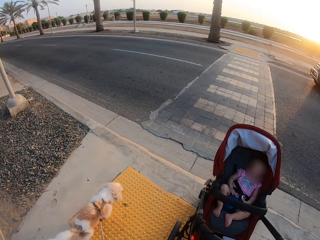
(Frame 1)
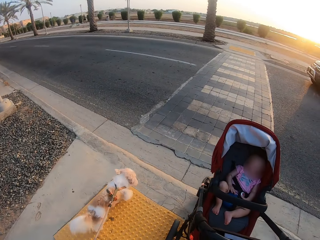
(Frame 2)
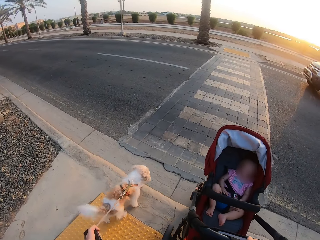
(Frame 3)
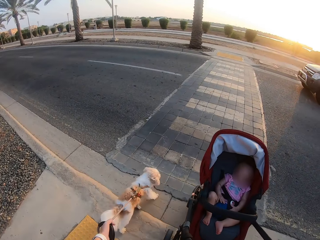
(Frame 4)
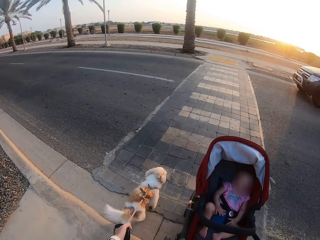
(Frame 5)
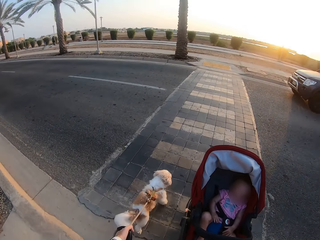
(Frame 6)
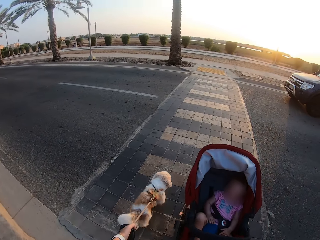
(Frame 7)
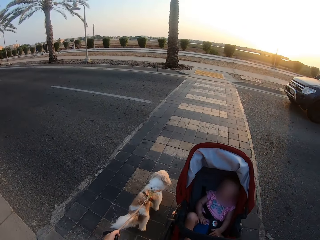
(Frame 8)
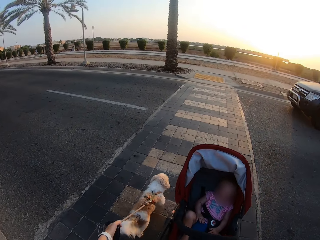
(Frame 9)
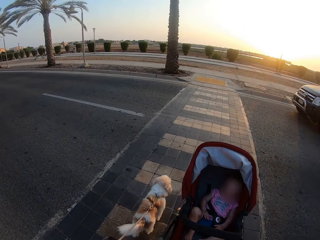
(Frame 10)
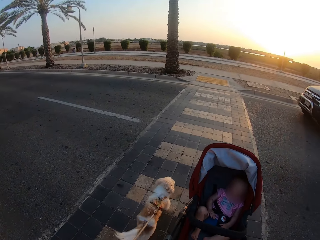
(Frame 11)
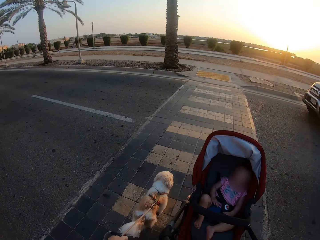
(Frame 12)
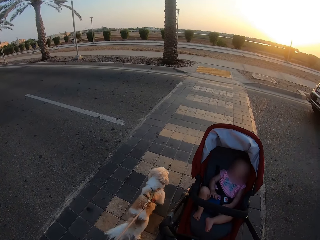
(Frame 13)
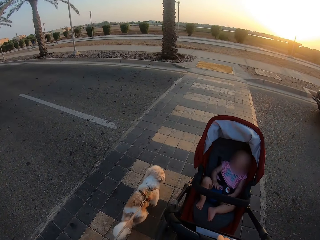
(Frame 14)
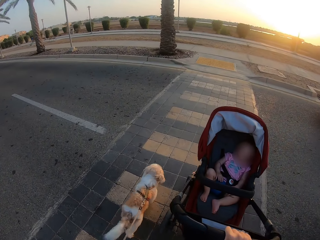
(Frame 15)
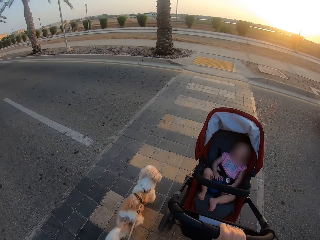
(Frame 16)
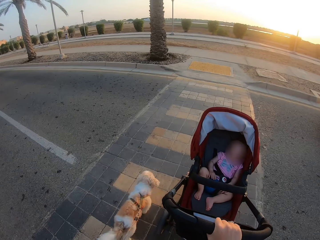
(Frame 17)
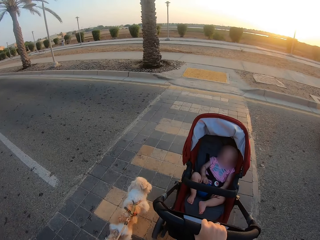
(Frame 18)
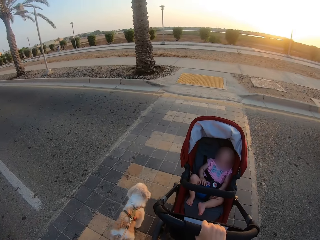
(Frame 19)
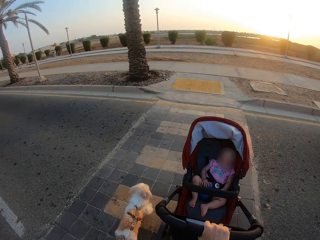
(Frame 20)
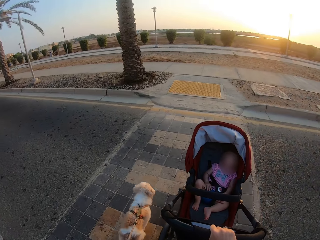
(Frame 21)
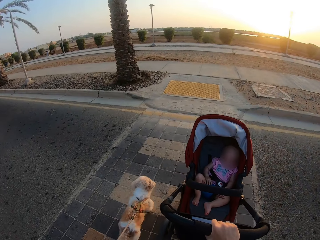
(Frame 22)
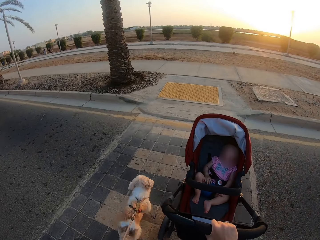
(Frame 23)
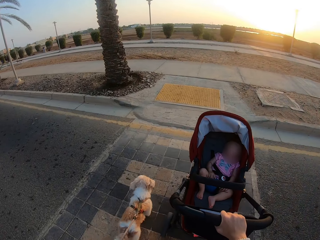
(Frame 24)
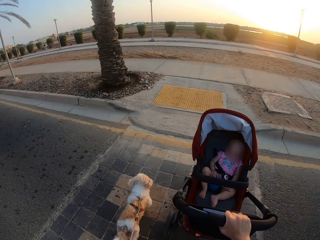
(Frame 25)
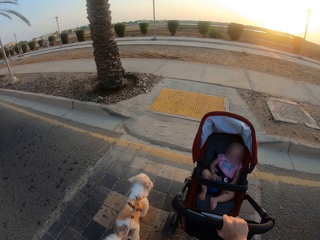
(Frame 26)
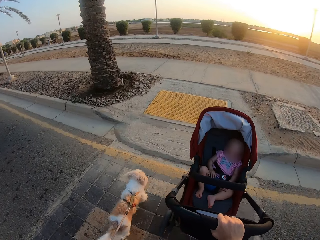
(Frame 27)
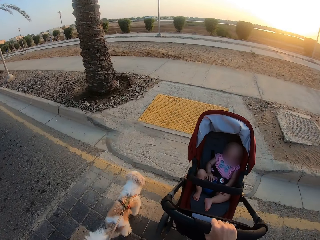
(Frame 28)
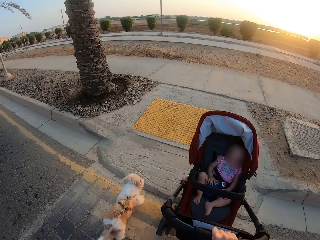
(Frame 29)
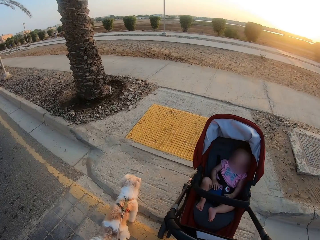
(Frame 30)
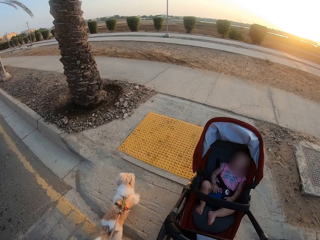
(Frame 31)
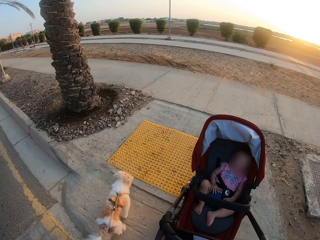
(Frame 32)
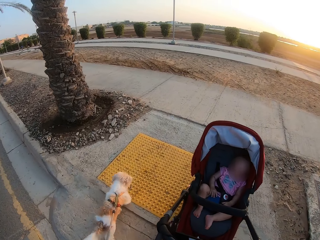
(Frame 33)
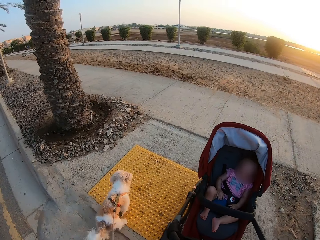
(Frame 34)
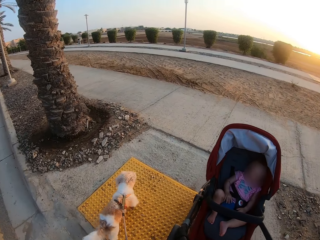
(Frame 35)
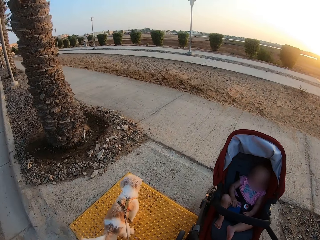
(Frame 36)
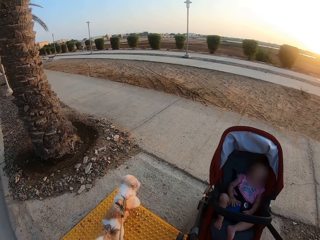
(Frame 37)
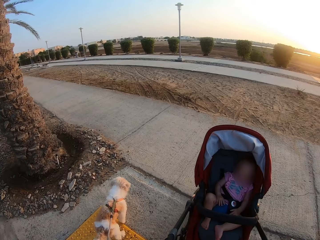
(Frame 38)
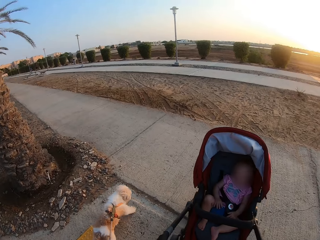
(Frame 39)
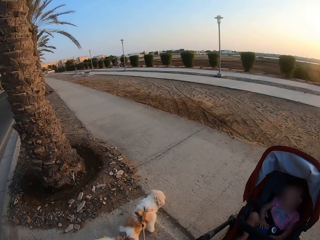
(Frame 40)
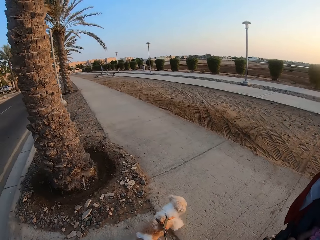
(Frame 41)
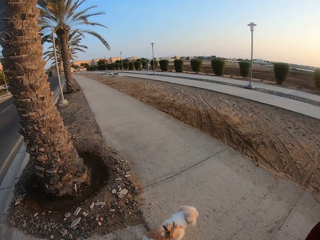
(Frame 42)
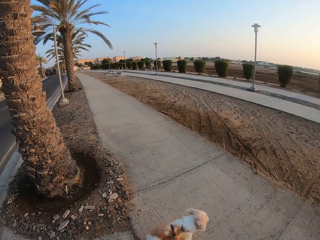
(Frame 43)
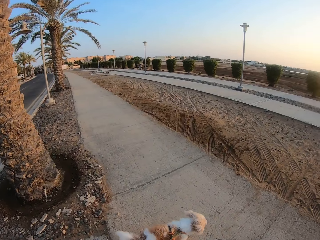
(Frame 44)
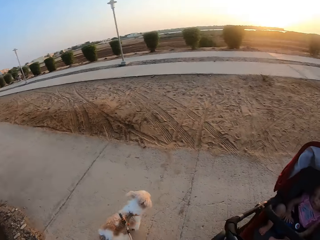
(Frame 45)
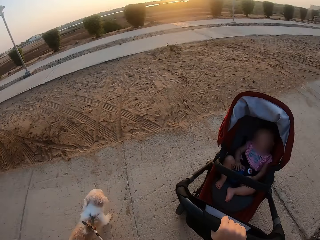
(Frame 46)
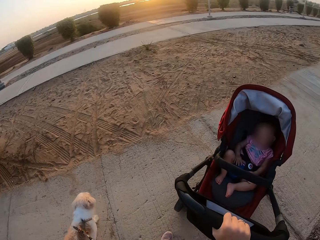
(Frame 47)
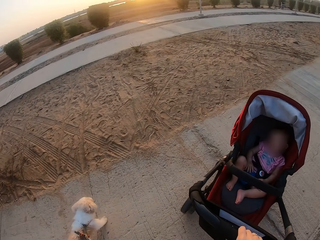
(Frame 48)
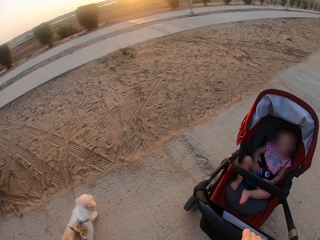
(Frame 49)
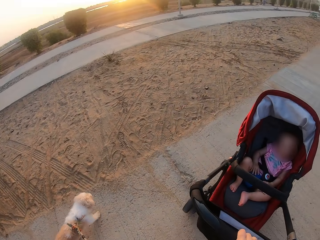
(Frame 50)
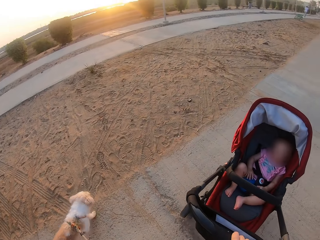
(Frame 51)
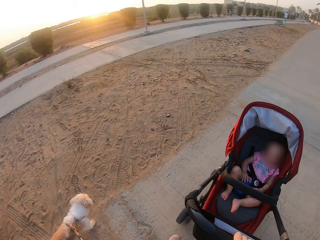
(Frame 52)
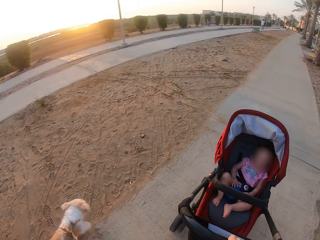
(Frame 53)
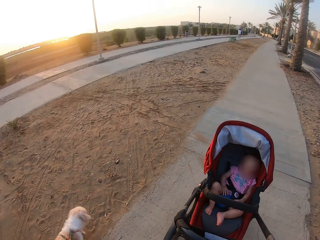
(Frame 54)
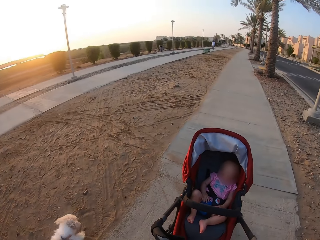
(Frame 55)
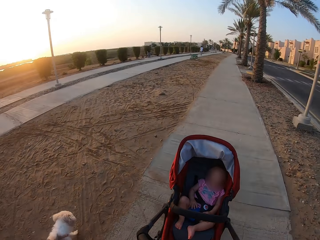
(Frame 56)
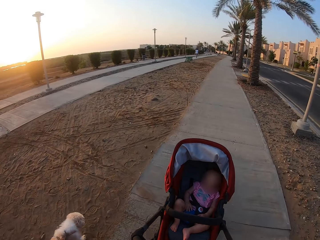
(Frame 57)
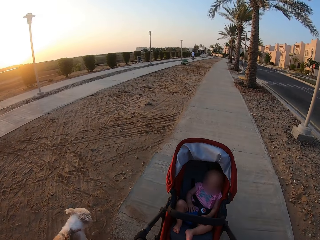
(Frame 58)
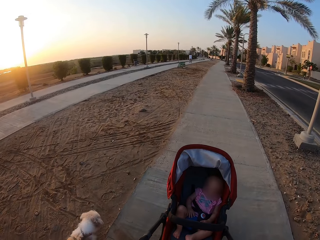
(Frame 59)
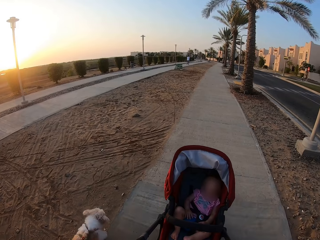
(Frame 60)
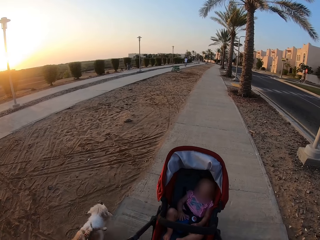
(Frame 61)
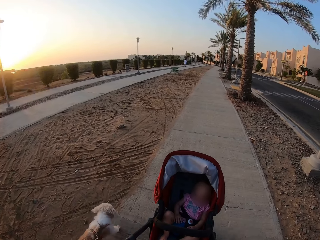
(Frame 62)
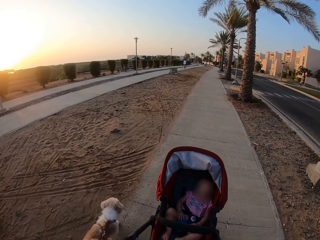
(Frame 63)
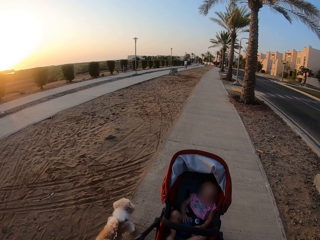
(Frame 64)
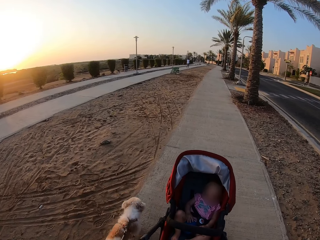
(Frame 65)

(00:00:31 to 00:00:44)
The camera wearer walks a dog with a leash. They cross the road with a baby in a stroller and the dog. They push the baby stroller. They walk with the baby in the baby stroller and the dog along the pavement.

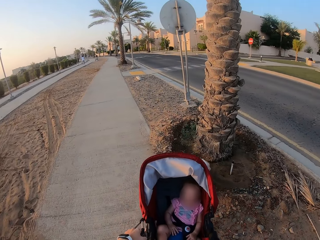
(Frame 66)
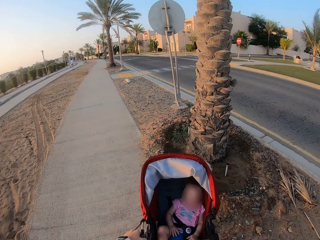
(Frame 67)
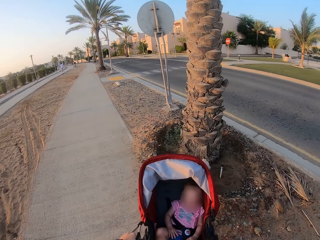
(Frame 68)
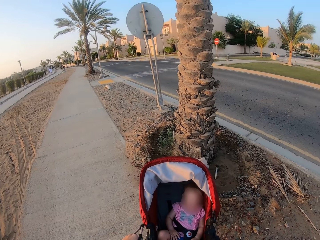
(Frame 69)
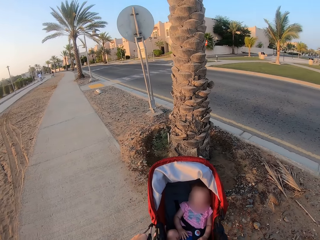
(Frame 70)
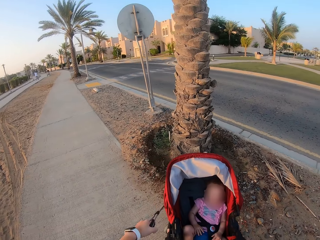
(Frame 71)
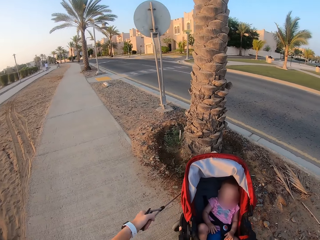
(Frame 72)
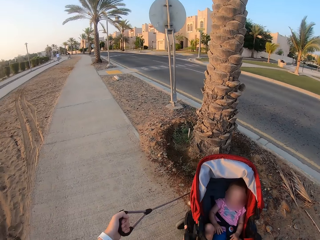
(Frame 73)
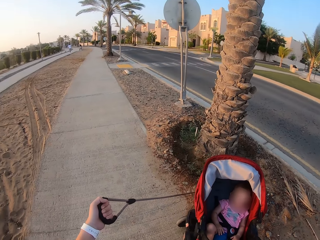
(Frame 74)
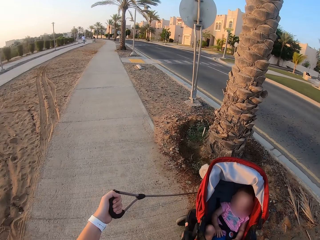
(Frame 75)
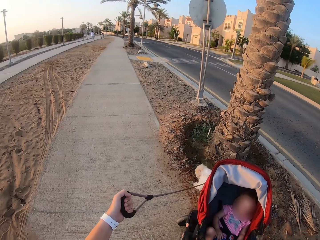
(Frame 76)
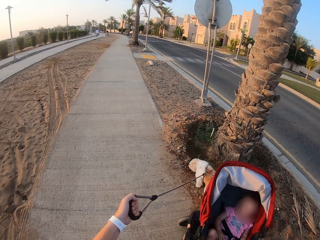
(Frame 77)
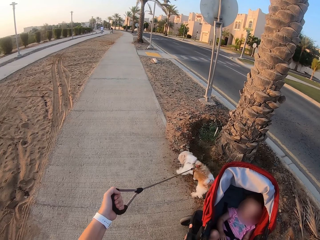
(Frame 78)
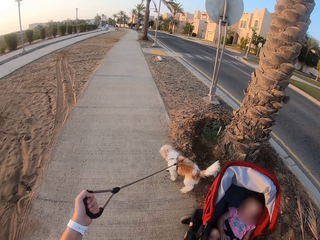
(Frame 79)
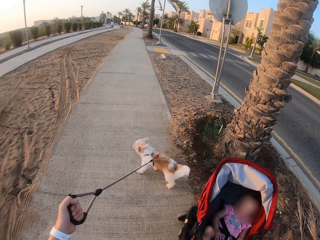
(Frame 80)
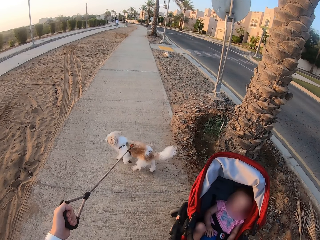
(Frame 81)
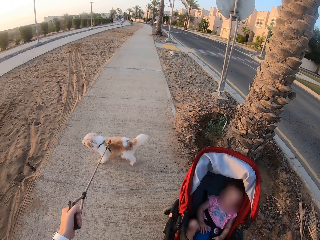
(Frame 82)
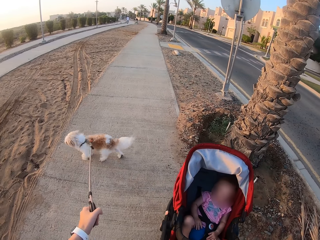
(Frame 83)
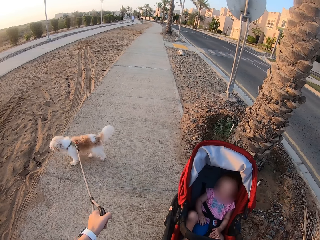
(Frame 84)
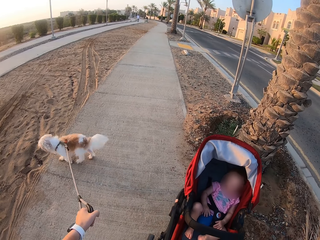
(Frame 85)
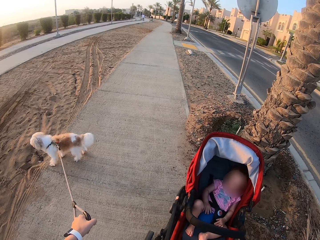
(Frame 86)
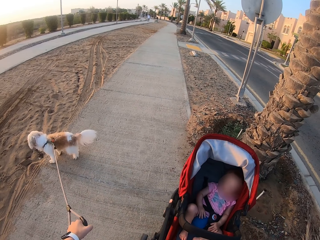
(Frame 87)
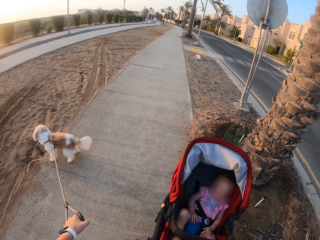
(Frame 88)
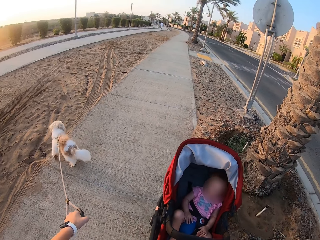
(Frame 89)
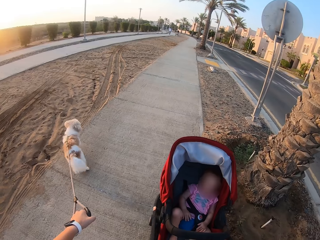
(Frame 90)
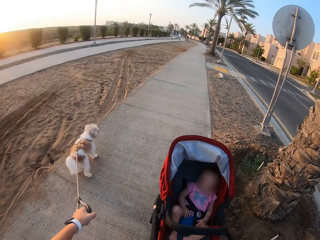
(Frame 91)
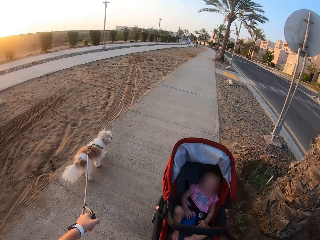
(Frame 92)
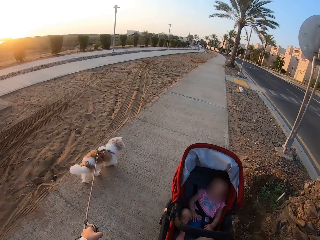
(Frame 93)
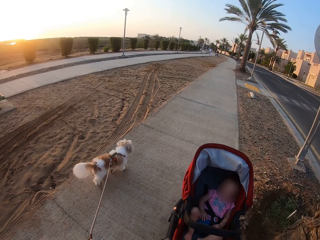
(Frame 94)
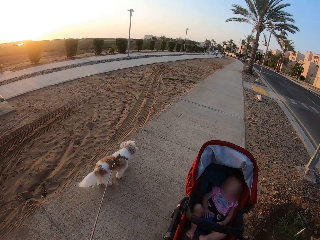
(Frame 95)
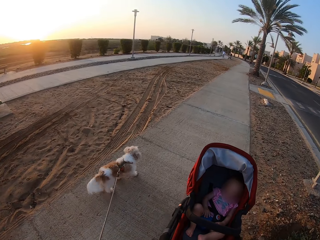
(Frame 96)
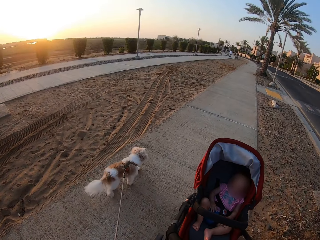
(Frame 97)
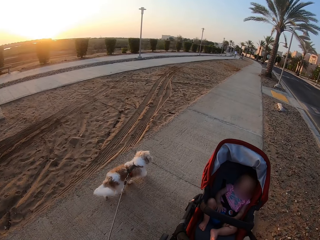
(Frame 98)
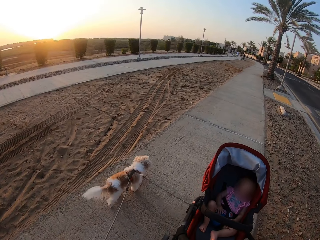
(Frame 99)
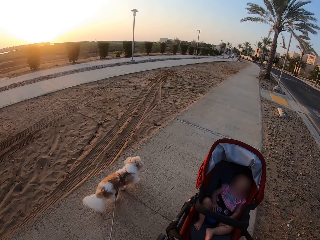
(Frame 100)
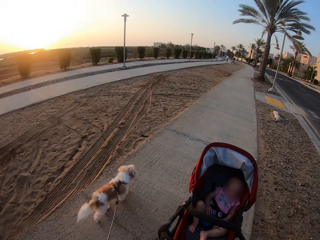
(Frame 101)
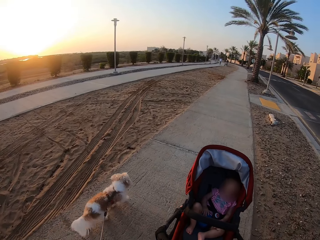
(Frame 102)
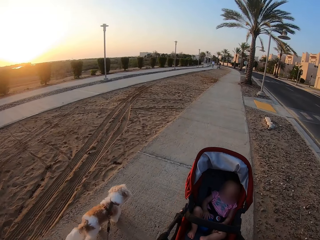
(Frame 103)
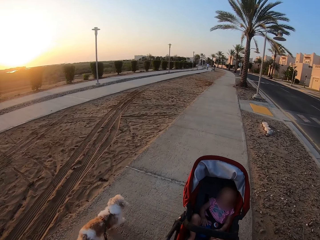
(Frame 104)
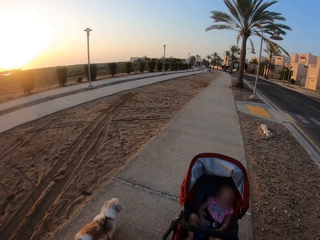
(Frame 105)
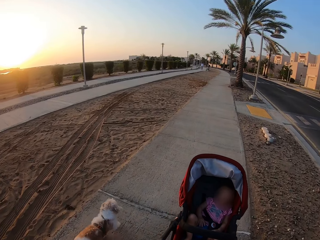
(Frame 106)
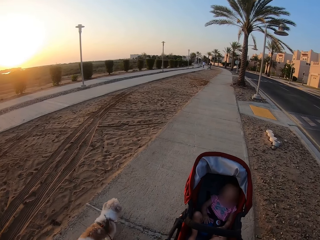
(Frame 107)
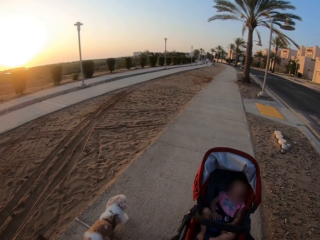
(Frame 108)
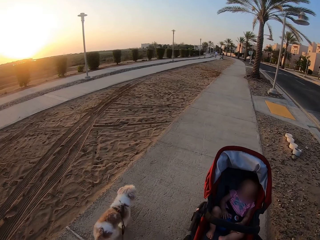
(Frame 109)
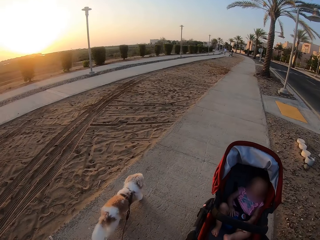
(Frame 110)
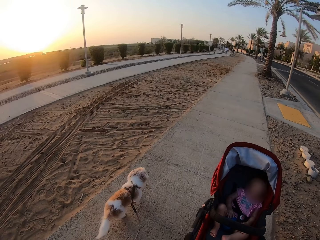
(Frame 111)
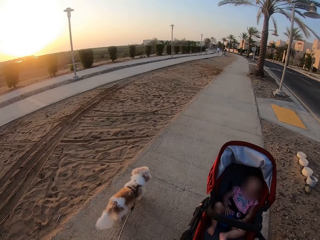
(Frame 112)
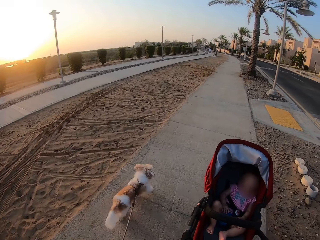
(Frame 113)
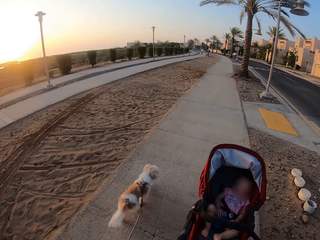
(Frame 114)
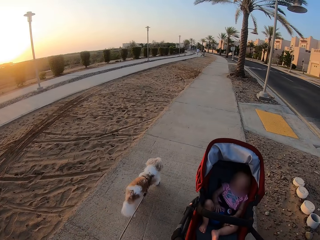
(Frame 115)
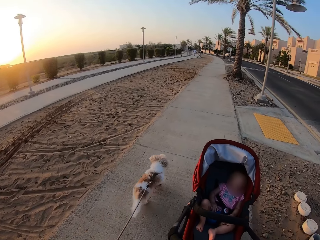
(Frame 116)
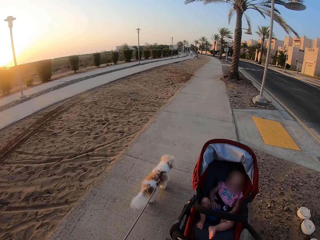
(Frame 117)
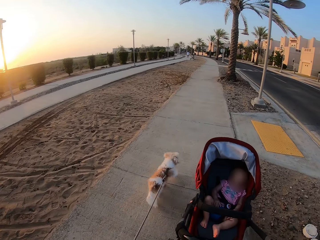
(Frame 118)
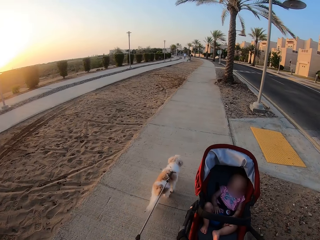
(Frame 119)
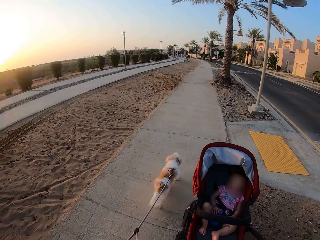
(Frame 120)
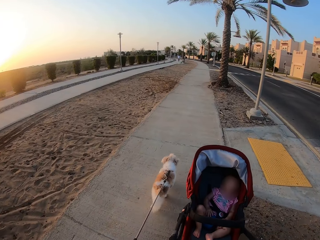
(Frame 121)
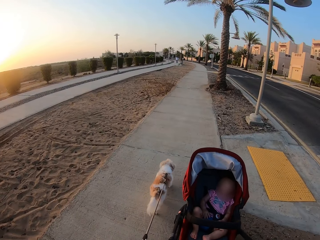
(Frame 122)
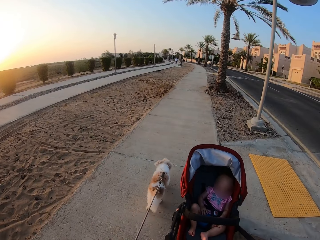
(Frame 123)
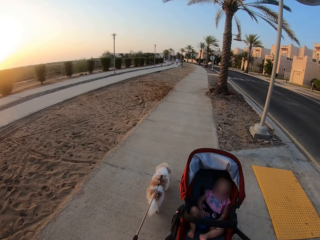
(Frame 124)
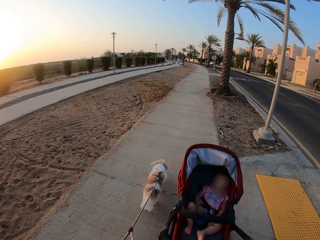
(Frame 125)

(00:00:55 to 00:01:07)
The camera wearer pulls a dog with a leash. They pull the dog with the leash repeatedly. They push a baby stroller. They walk with a baby in the baby stroller and the dog with the leash along the pavement.
